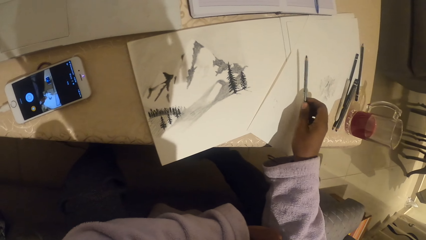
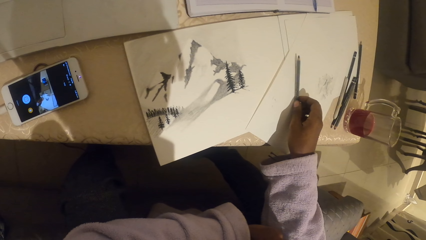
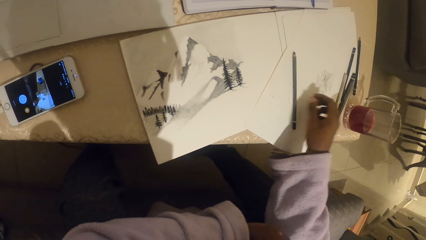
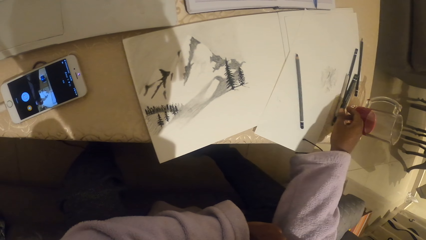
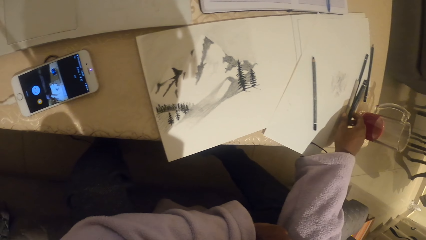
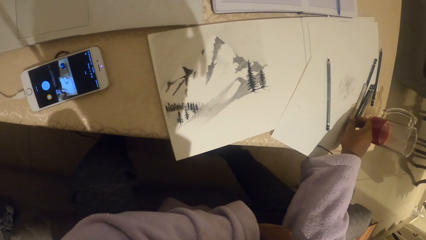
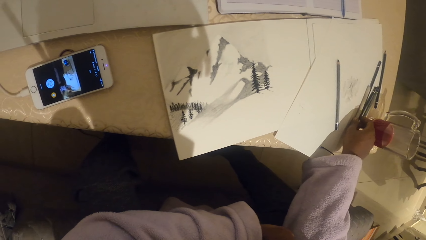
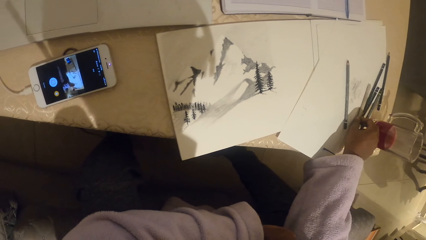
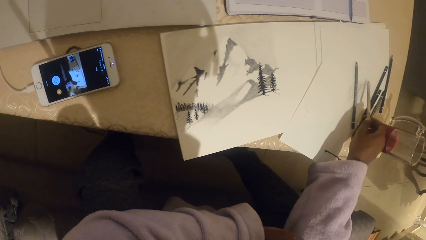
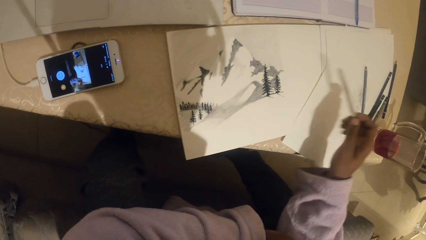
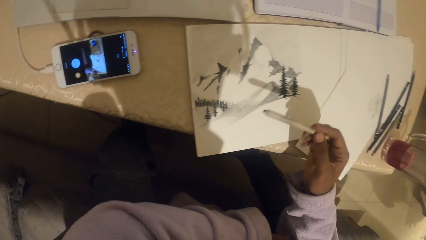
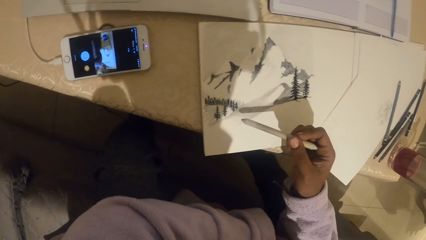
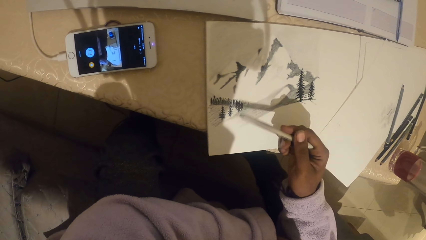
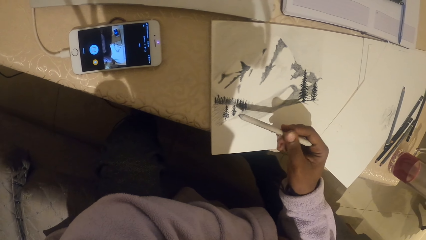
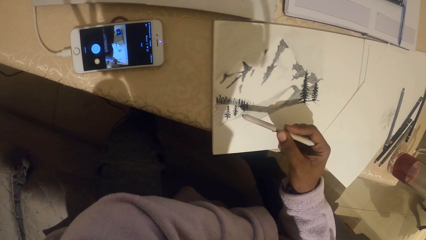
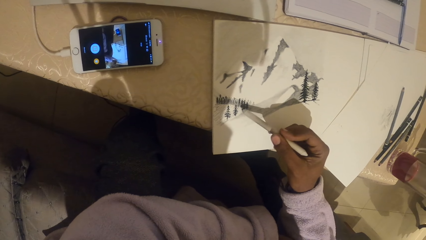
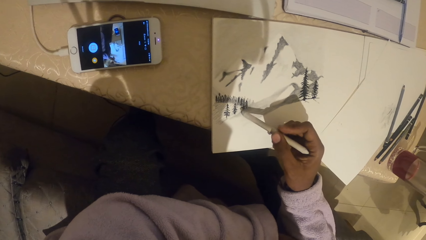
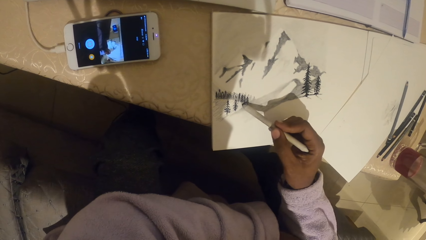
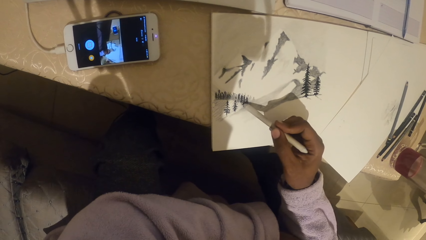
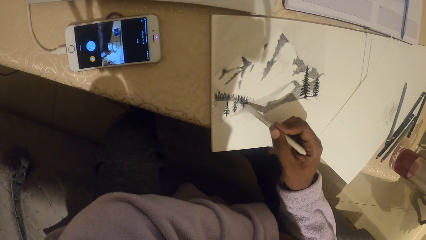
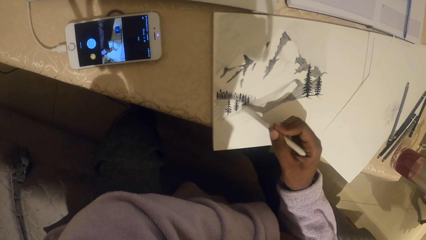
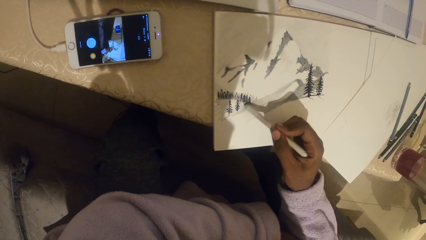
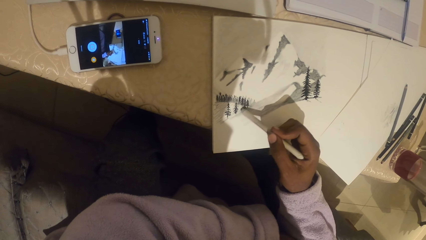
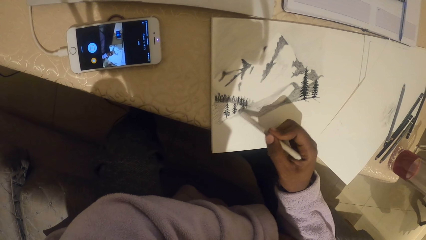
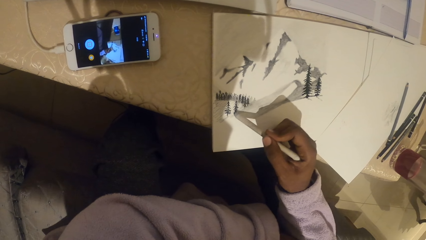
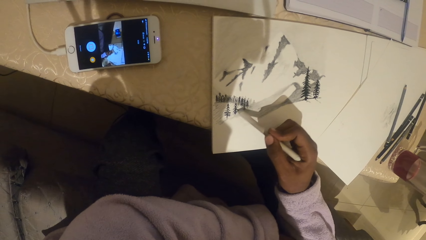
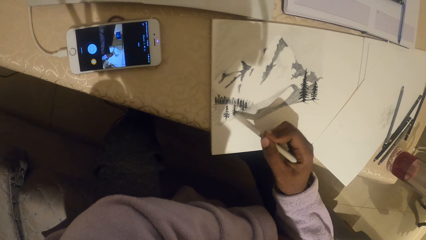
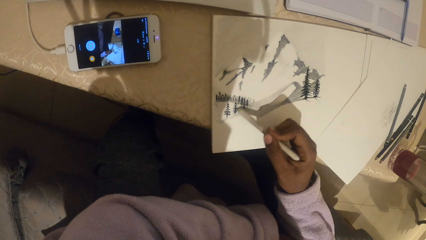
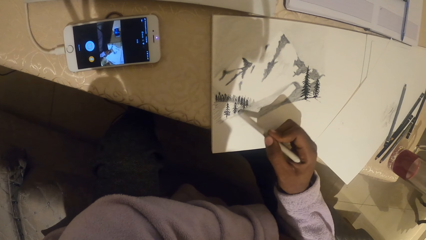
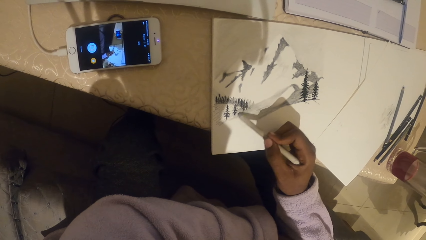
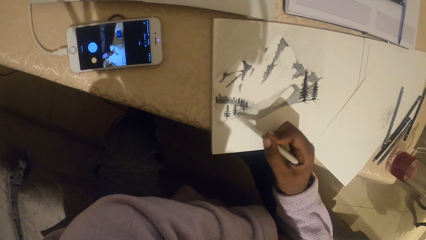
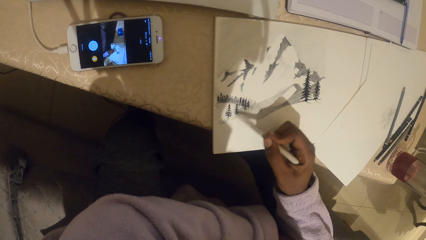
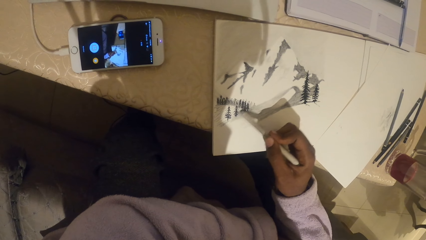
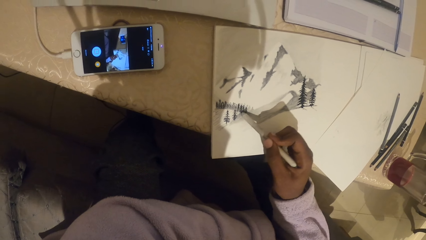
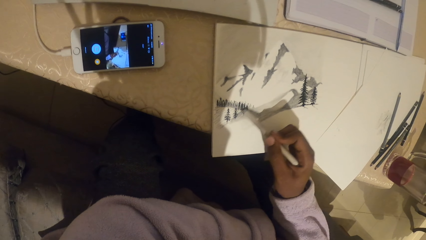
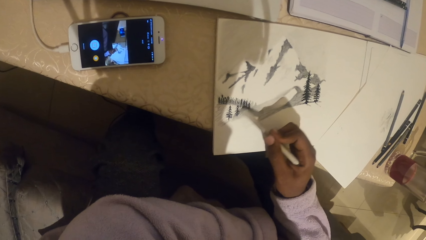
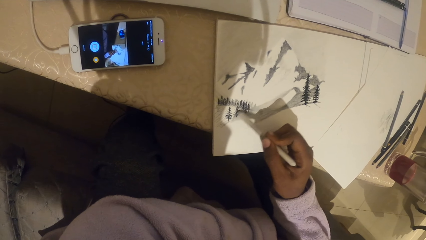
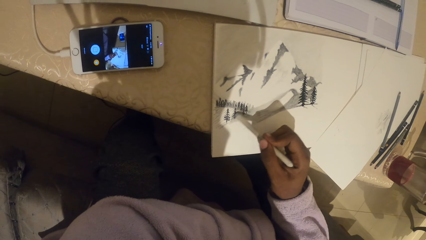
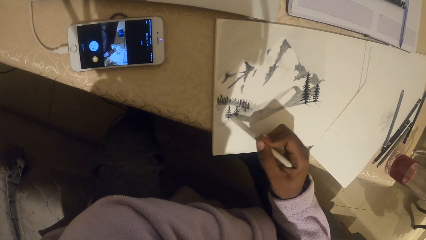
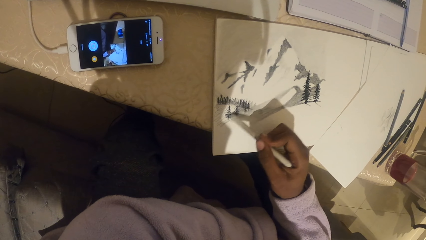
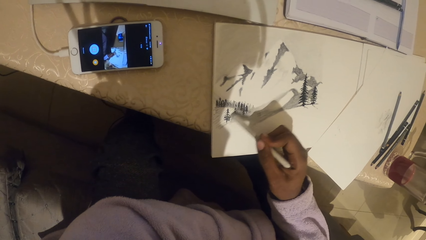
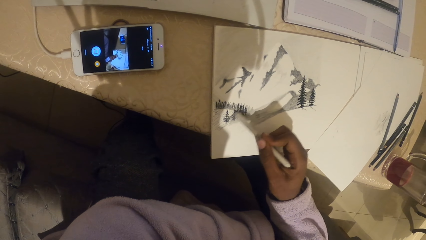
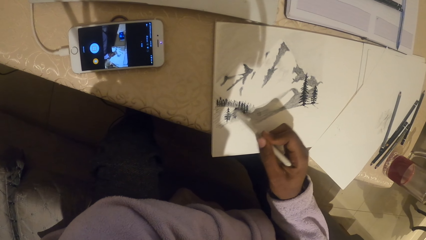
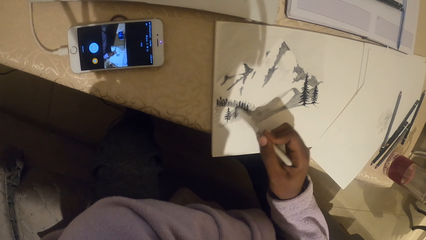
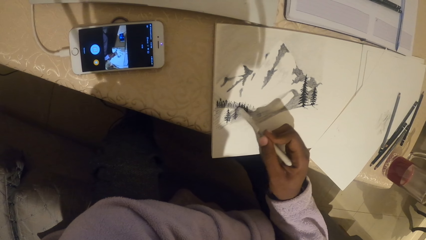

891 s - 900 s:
The camera wearer places the pencil on the table. They pick up a pencil or crayon. They shade the art with a color on a book.
